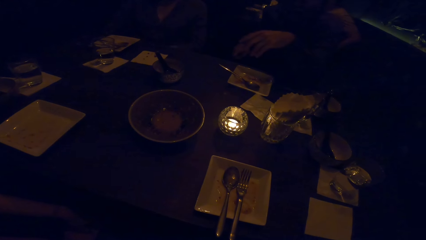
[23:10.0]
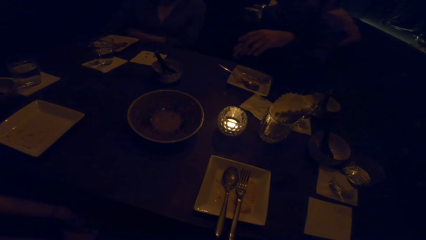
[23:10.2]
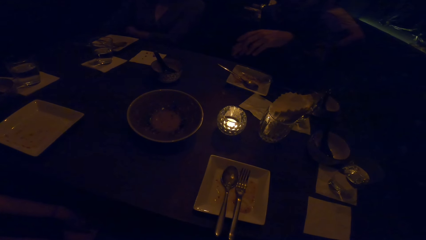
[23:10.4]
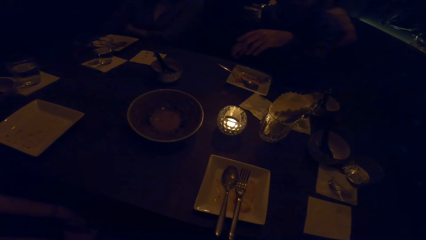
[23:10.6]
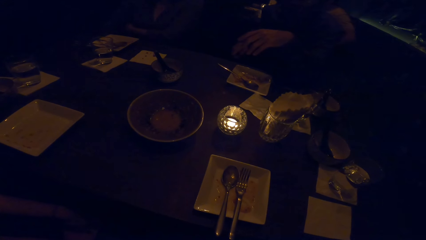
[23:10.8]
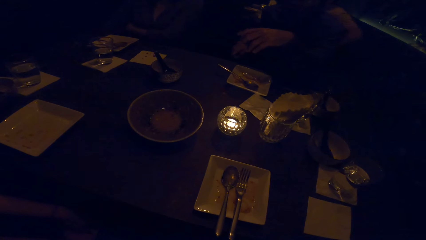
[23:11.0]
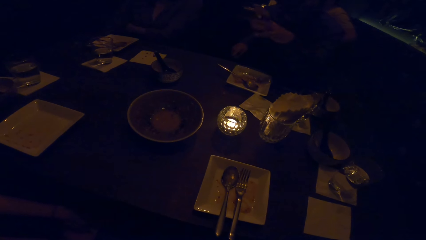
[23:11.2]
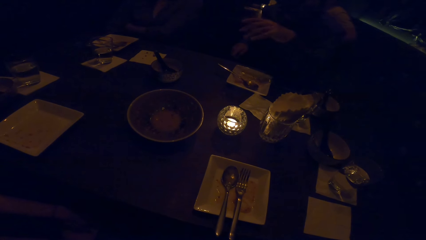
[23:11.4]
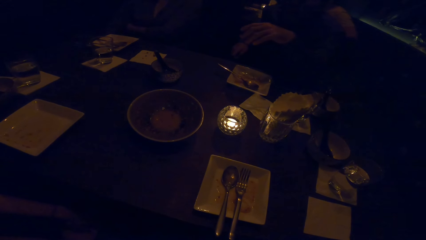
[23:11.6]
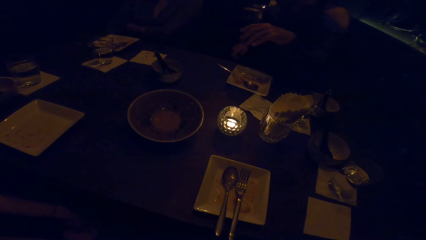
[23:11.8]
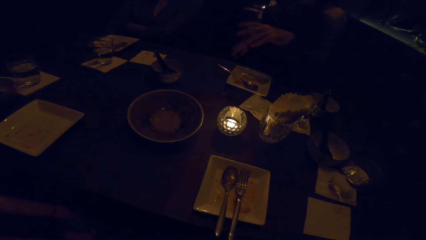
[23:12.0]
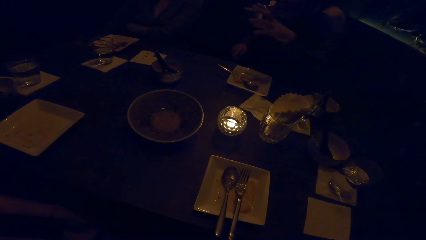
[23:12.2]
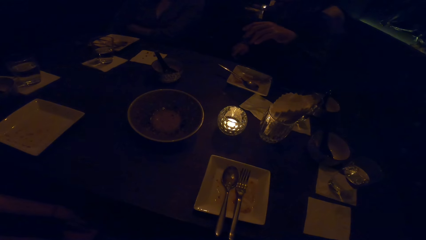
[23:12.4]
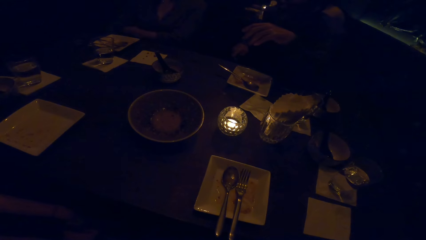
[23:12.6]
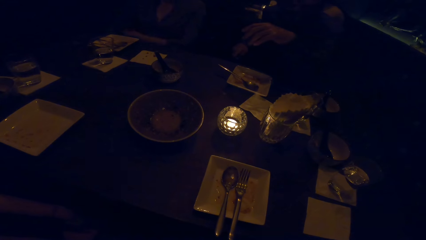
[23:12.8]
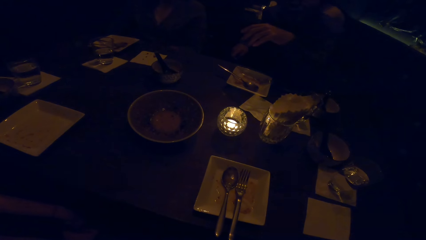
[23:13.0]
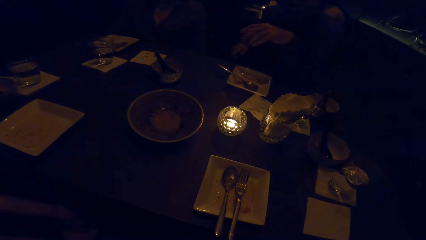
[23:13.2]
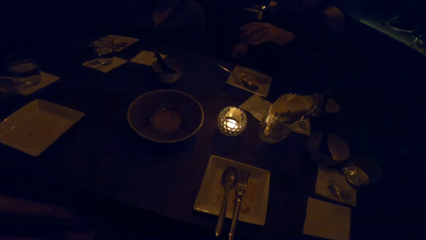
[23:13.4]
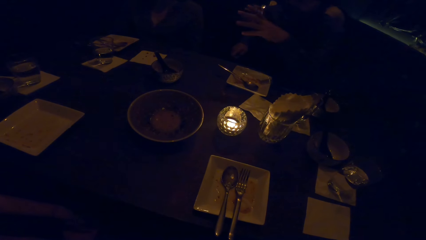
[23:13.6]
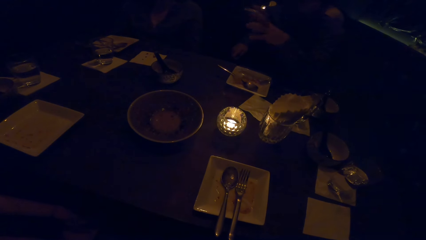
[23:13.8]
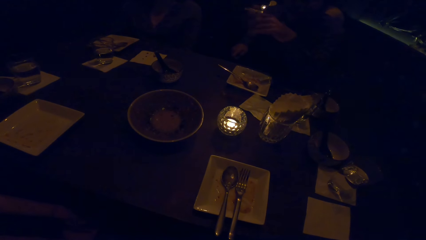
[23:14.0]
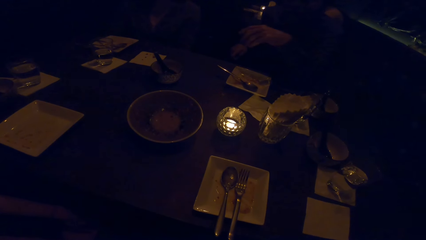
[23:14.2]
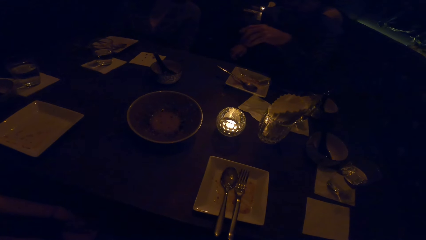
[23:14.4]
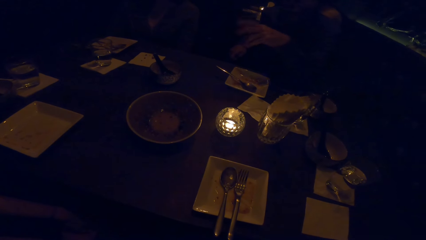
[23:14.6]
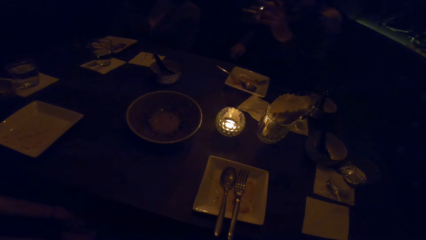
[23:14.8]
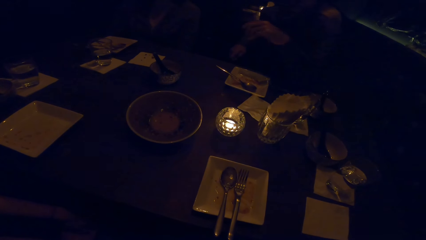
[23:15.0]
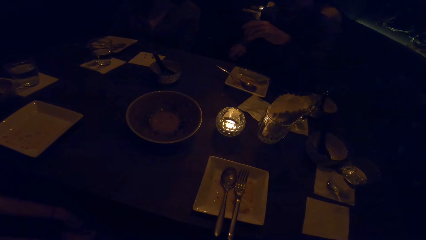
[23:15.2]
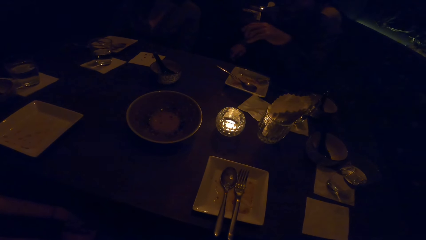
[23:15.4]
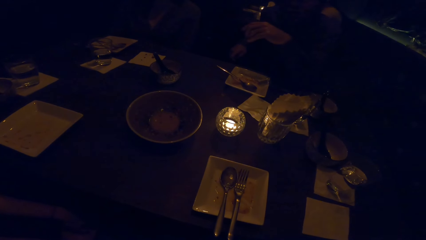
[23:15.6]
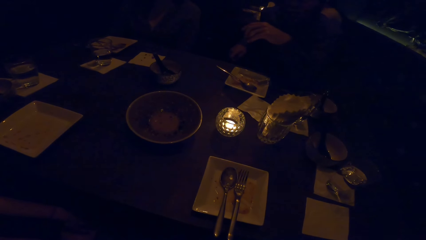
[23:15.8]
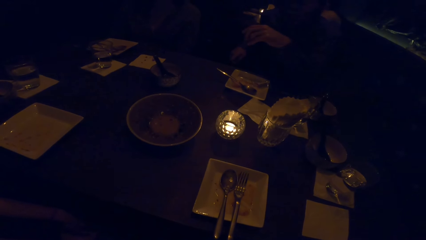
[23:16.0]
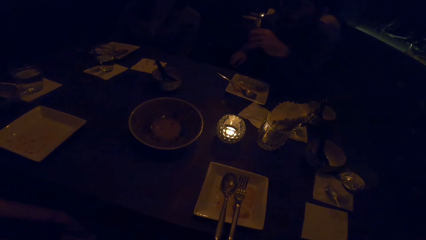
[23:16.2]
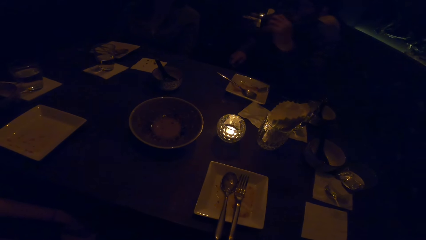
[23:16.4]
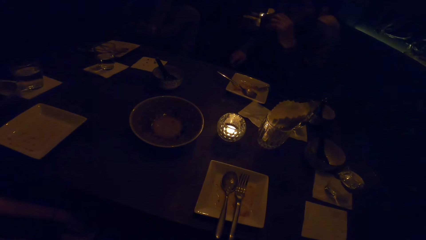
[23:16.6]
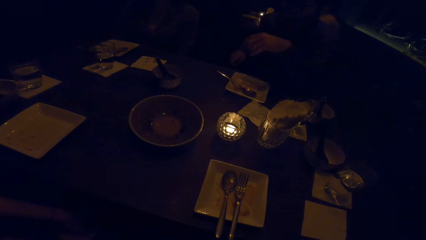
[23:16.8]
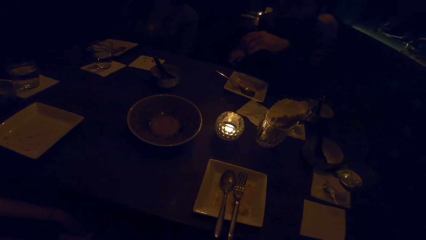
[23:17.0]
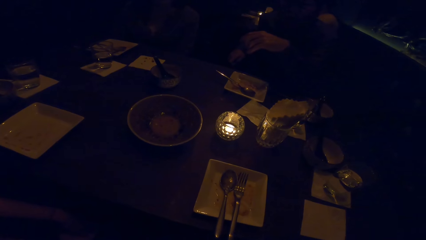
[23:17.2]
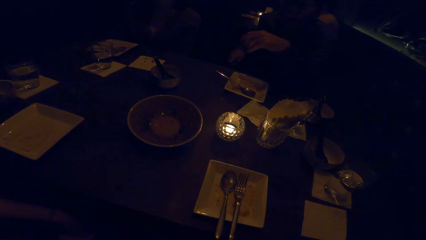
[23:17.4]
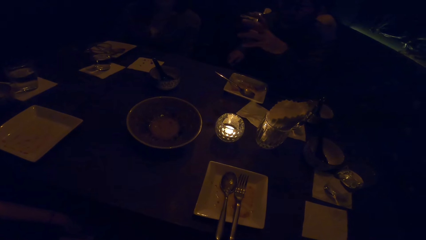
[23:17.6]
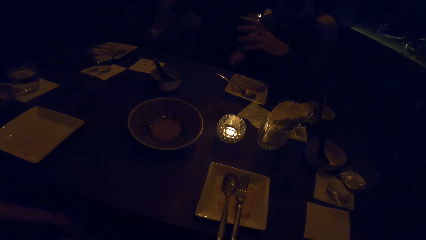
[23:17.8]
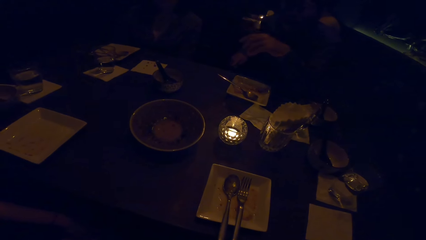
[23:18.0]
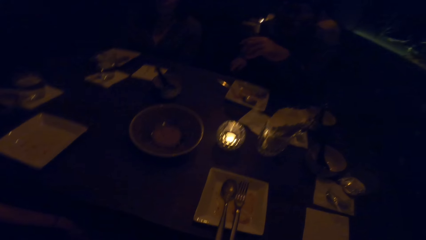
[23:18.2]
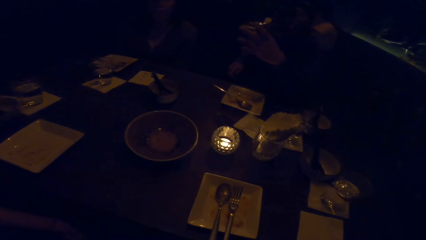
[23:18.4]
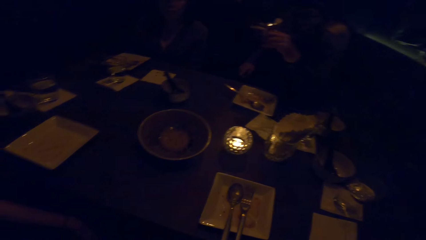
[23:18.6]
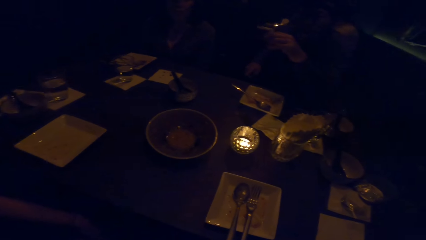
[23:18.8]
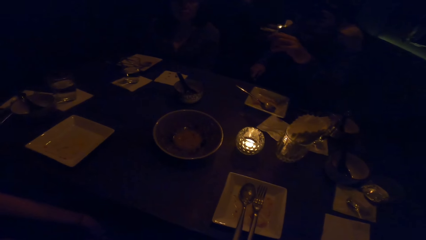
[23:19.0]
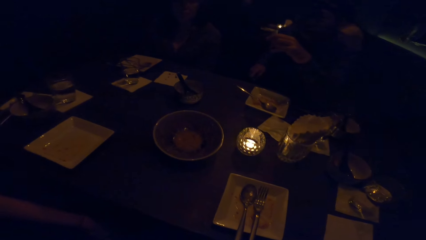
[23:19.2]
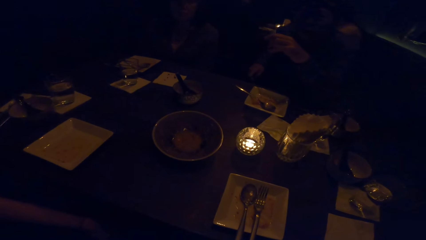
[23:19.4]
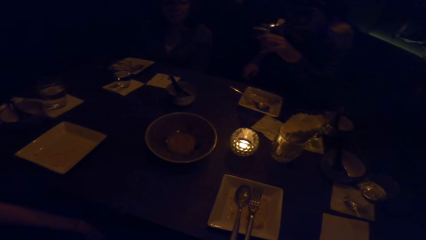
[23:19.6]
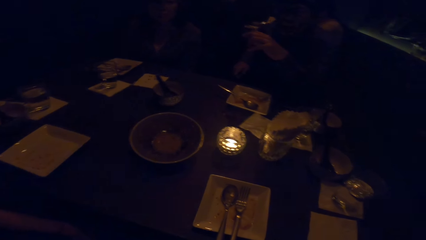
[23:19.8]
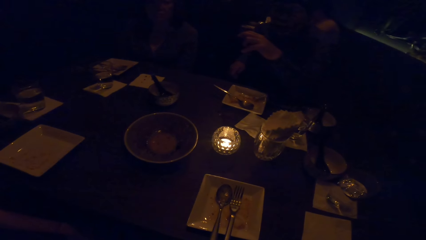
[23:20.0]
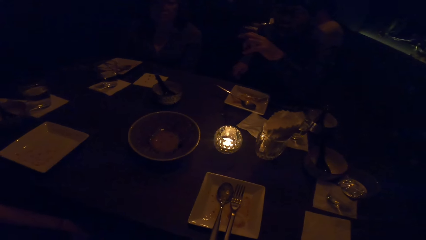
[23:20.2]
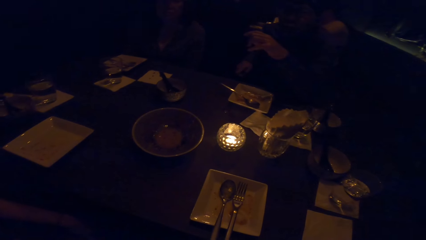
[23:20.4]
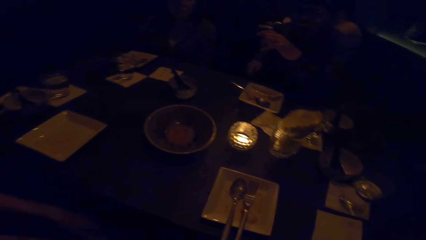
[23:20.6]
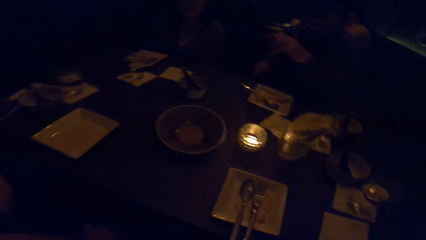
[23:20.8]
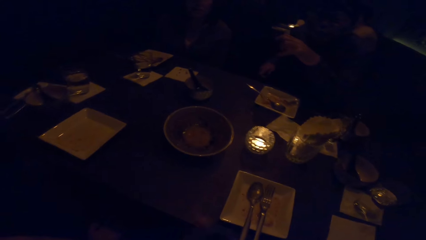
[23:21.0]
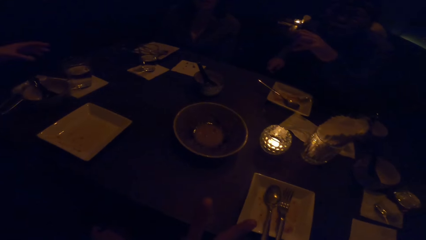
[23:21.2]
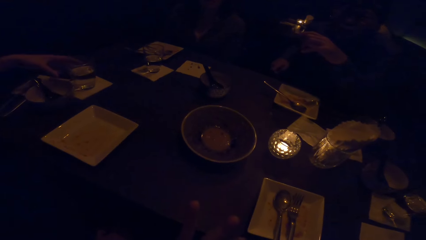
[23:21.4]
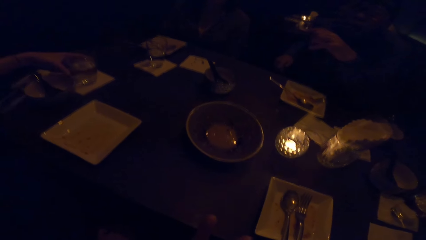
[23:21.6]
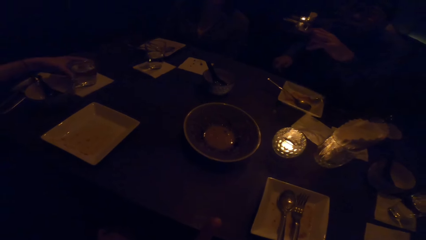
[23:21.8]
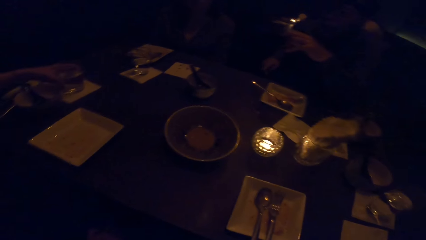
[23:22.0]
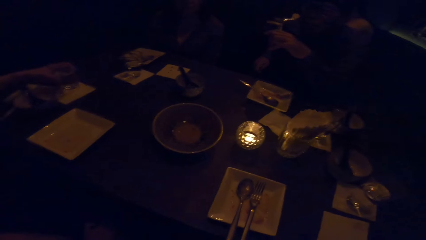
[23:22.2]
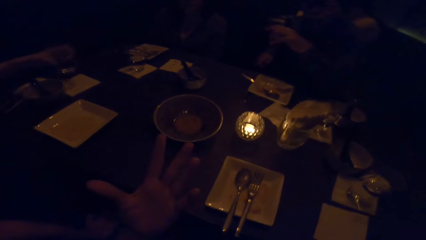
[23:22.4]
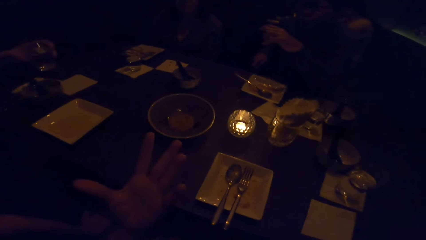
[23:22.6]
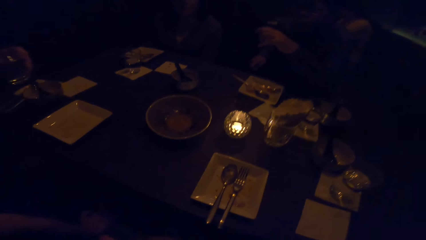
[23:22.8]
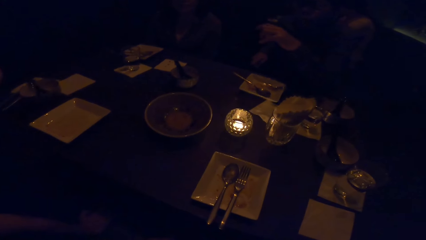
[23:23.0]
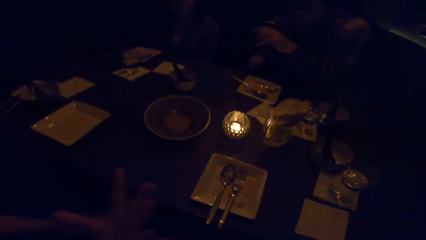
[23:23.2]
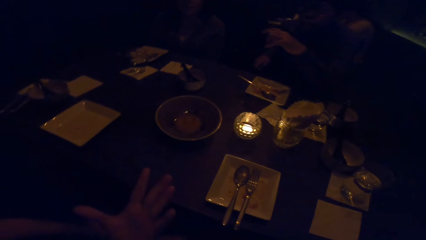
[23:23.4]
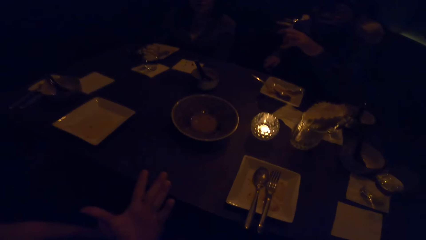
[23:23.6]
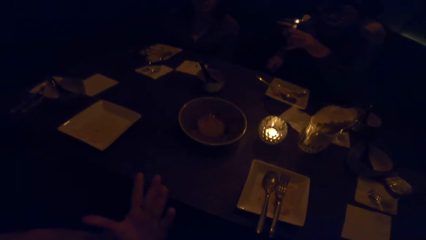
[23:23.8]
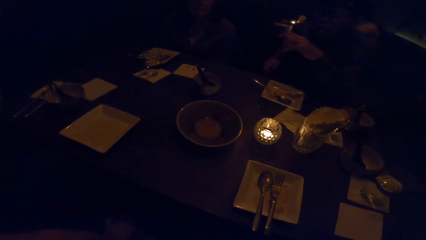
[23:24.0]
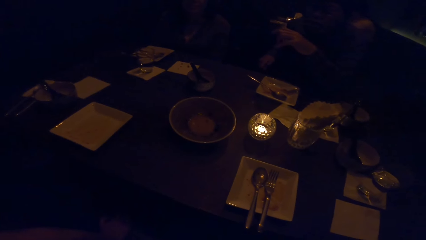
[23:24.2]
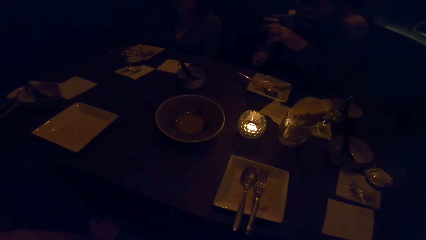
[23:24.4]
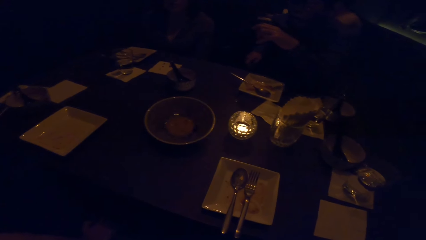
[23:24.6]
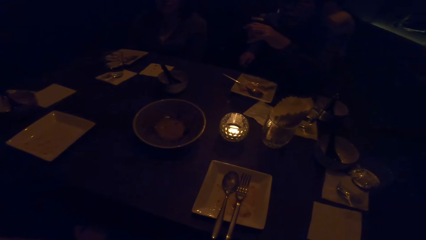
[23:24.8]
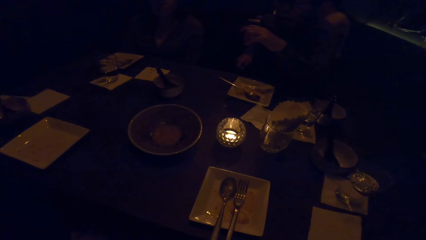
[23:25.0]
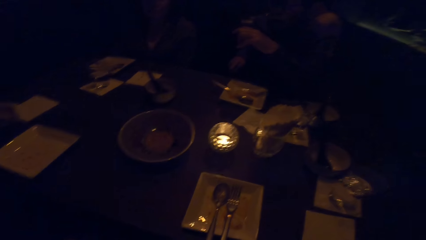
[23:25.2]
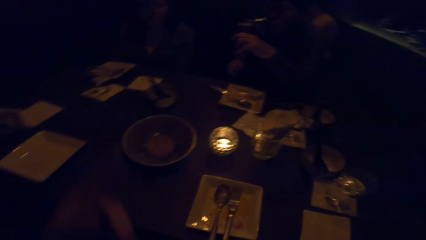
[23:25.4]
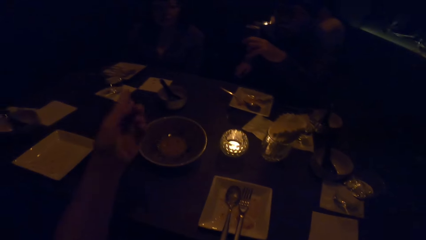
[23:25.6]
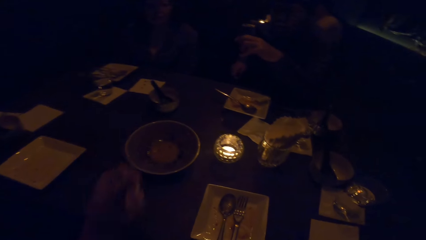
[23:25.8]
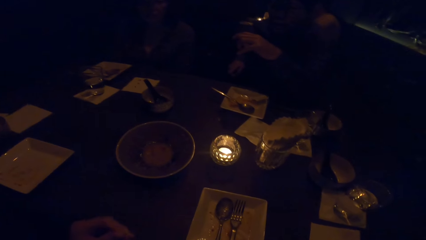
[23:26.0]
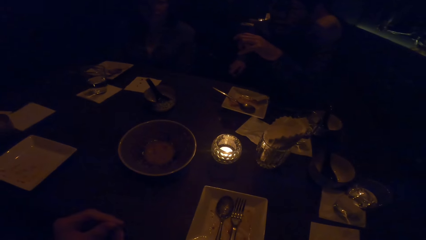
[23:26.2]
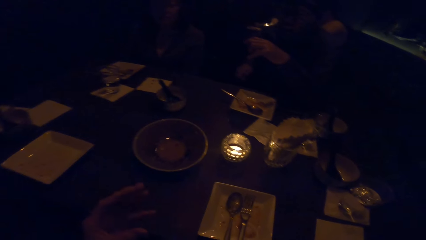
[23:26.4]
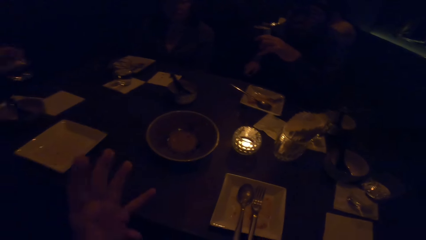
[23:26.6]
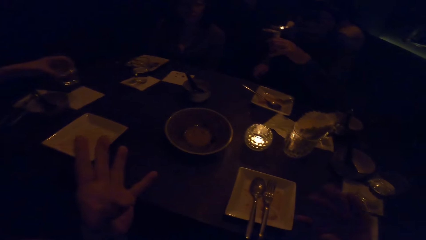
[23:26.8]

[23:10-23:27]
The camera wearer looks at the glass. A person gestures with the left hand. The camera wearer gestures with the left hand.
